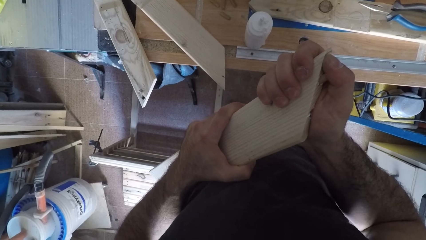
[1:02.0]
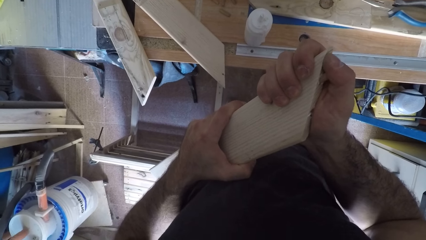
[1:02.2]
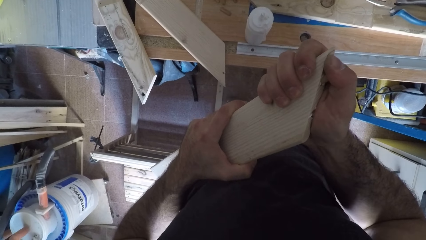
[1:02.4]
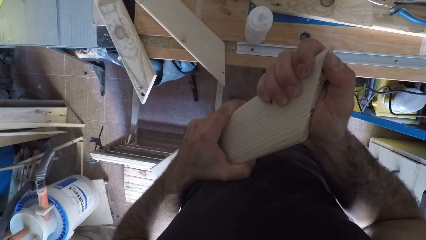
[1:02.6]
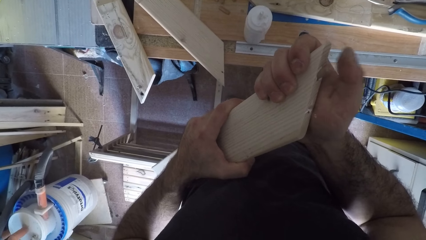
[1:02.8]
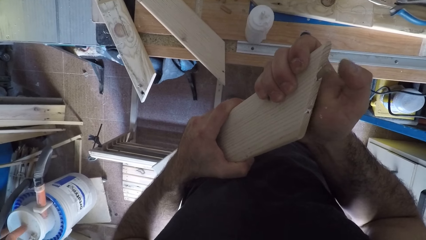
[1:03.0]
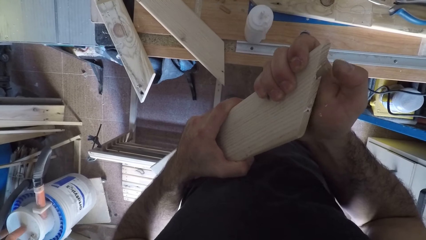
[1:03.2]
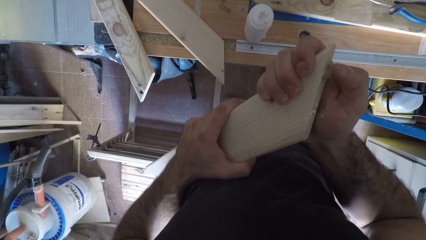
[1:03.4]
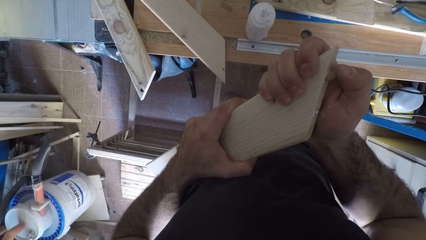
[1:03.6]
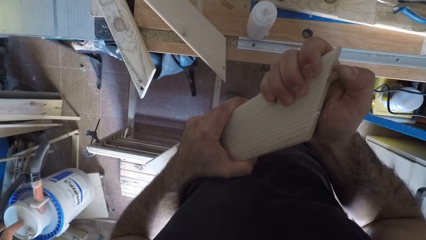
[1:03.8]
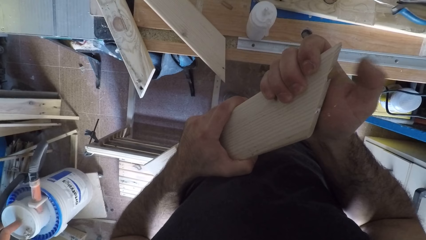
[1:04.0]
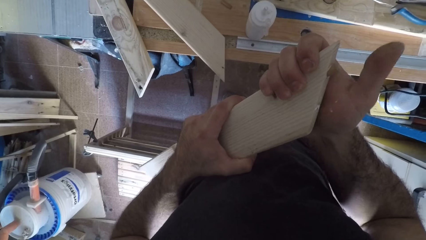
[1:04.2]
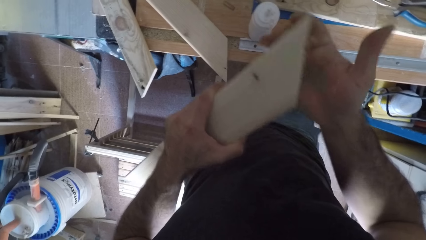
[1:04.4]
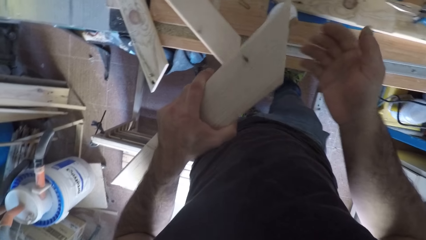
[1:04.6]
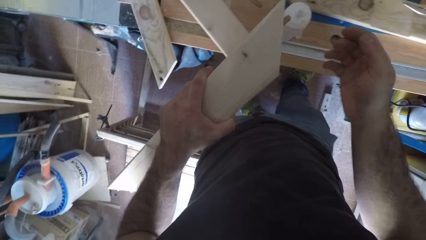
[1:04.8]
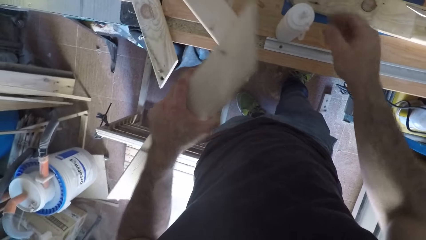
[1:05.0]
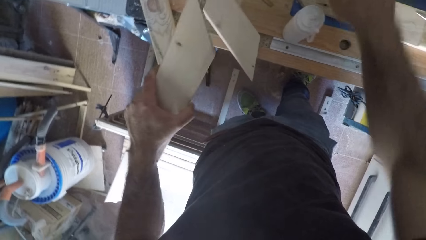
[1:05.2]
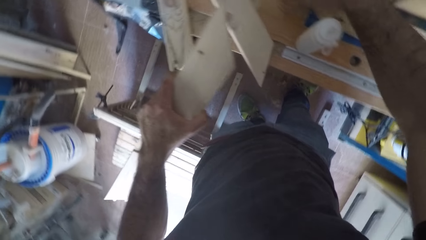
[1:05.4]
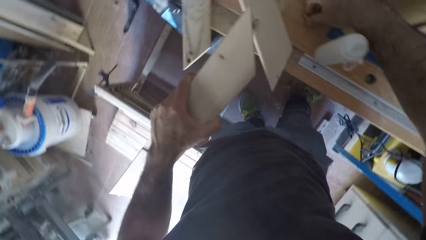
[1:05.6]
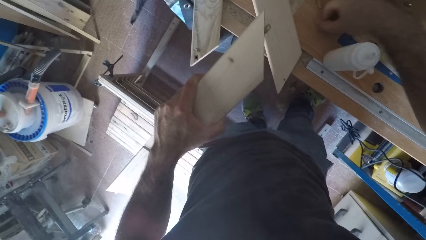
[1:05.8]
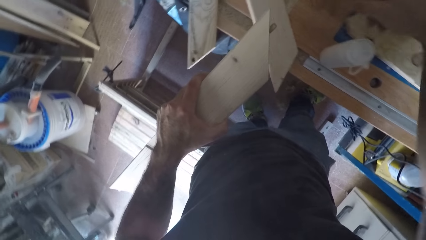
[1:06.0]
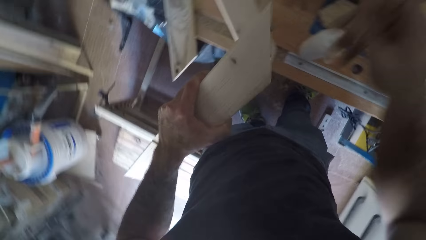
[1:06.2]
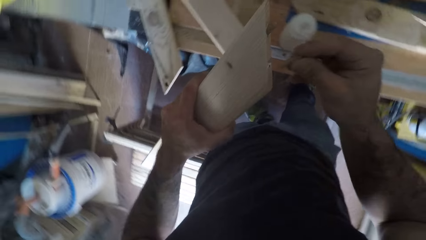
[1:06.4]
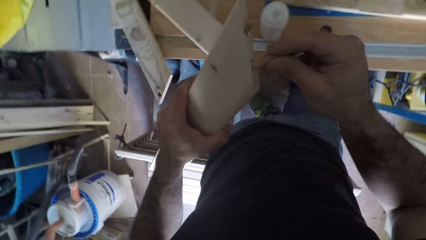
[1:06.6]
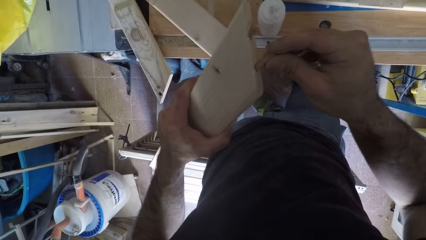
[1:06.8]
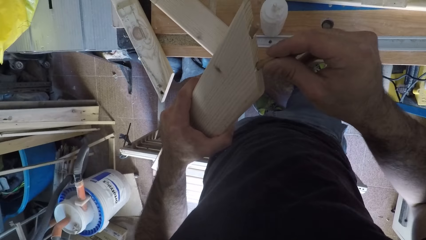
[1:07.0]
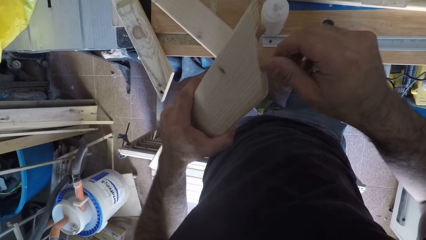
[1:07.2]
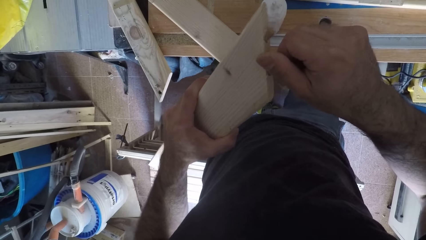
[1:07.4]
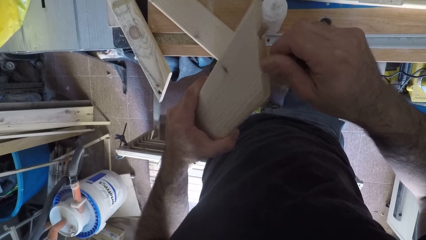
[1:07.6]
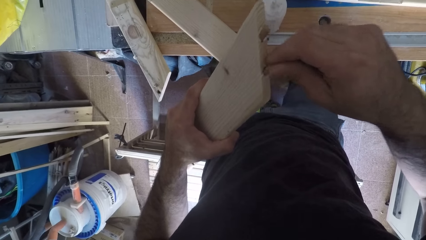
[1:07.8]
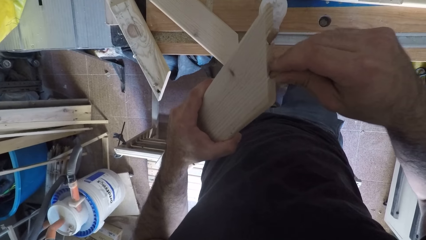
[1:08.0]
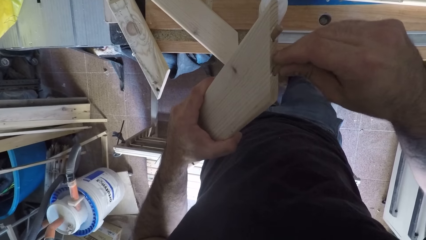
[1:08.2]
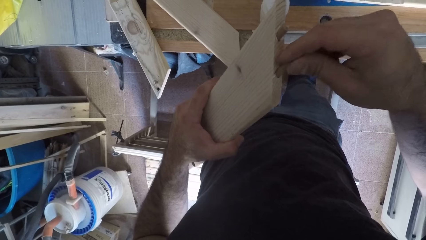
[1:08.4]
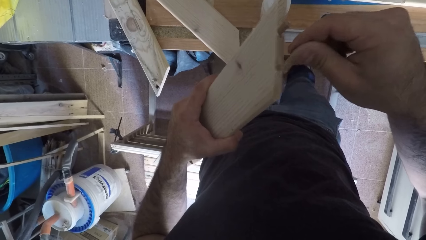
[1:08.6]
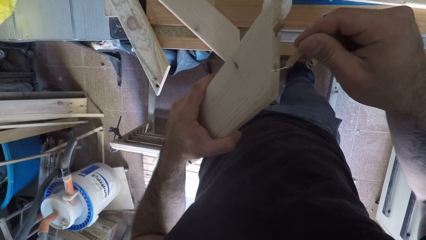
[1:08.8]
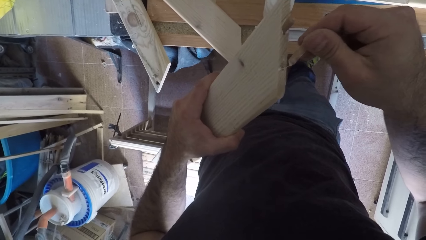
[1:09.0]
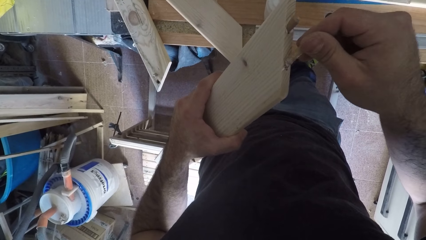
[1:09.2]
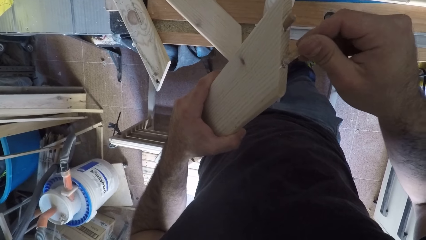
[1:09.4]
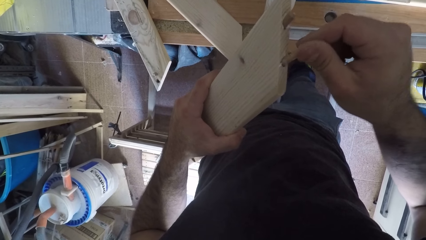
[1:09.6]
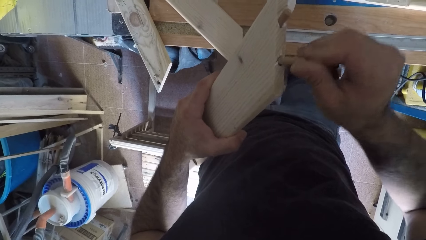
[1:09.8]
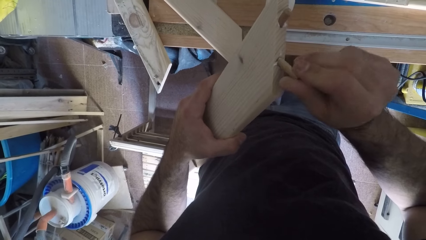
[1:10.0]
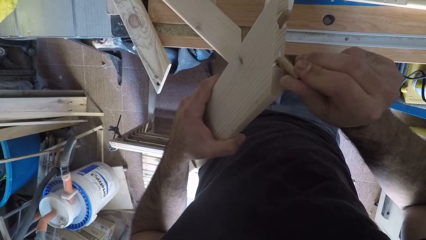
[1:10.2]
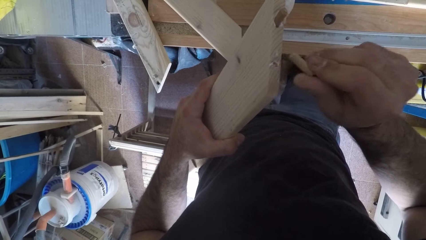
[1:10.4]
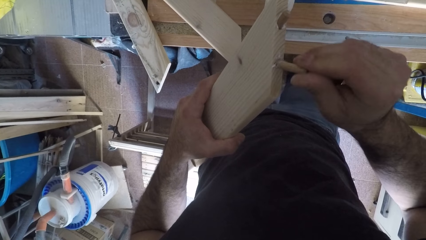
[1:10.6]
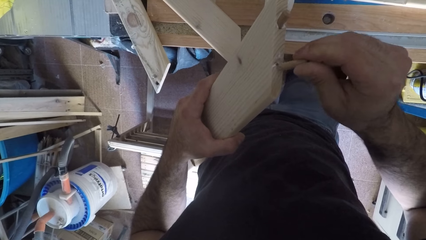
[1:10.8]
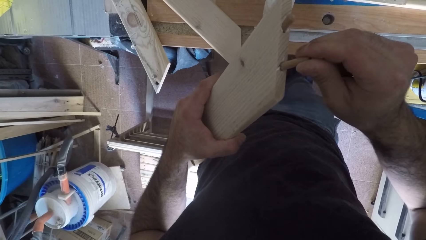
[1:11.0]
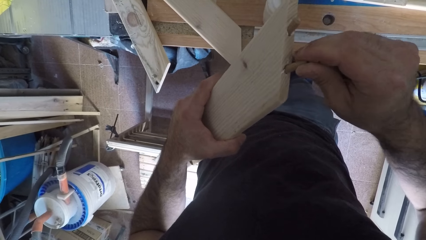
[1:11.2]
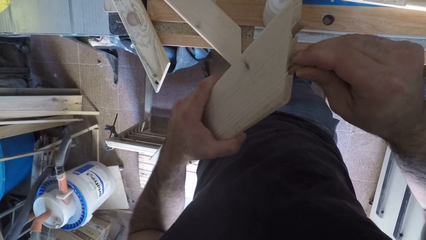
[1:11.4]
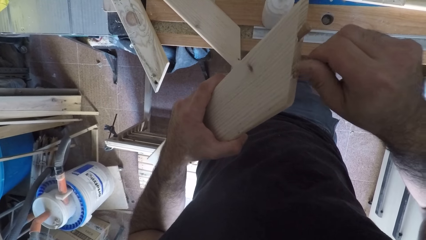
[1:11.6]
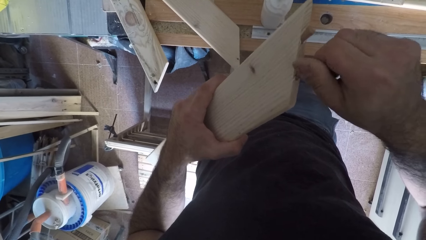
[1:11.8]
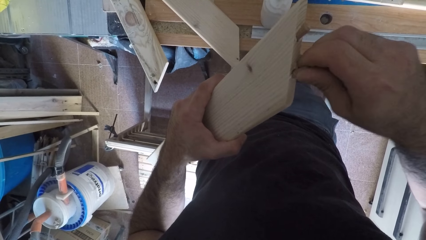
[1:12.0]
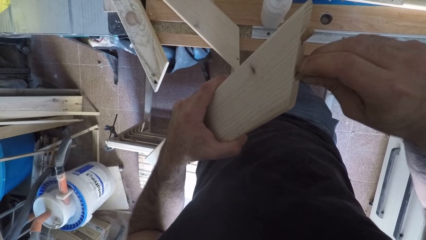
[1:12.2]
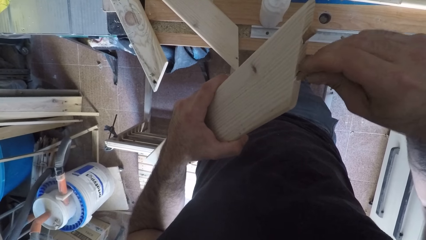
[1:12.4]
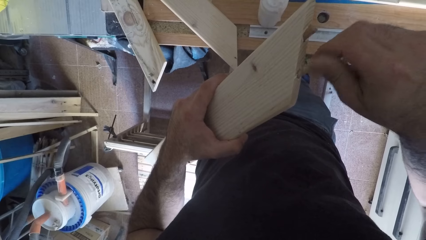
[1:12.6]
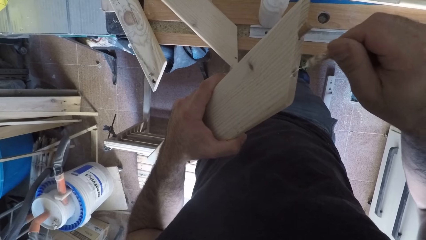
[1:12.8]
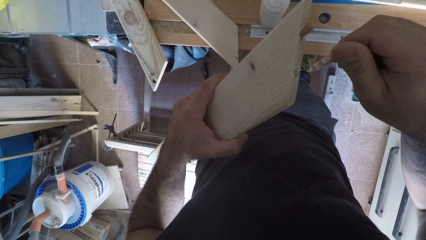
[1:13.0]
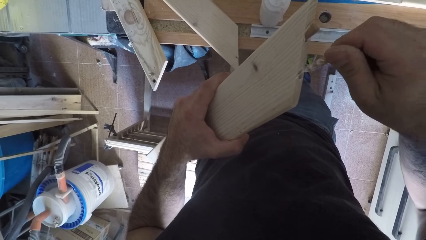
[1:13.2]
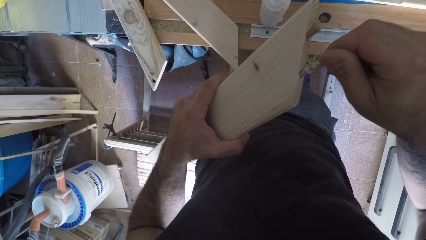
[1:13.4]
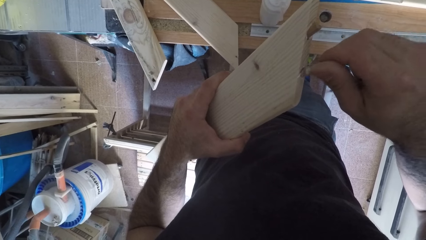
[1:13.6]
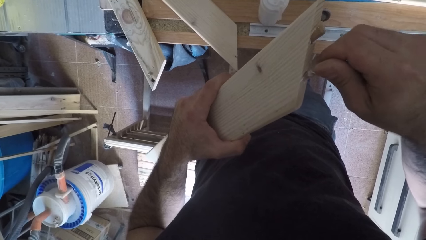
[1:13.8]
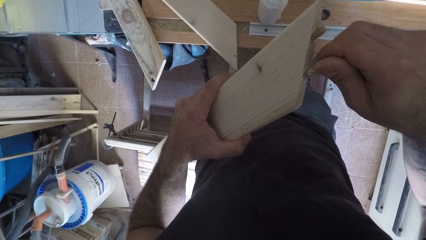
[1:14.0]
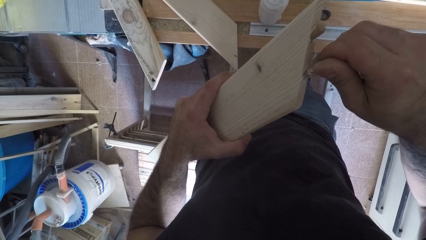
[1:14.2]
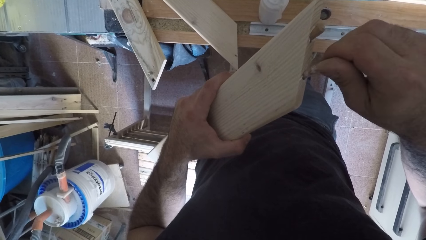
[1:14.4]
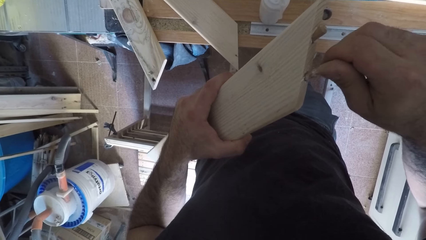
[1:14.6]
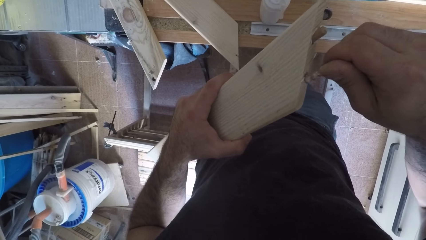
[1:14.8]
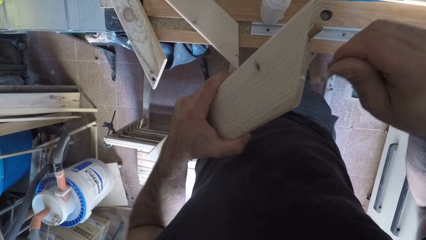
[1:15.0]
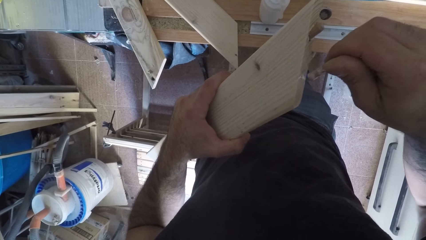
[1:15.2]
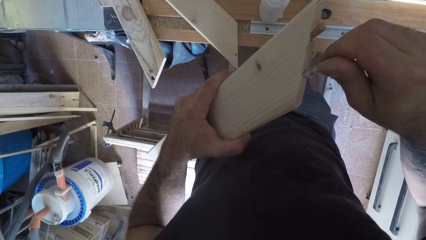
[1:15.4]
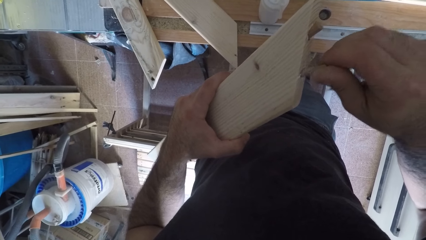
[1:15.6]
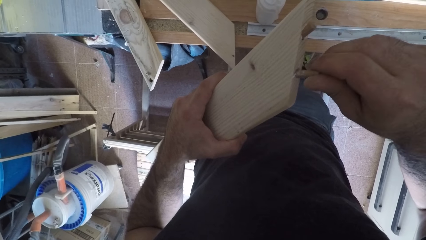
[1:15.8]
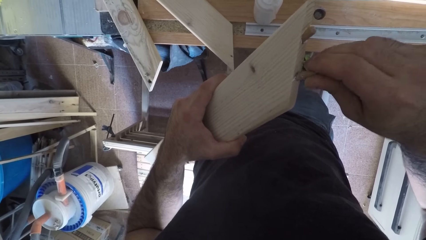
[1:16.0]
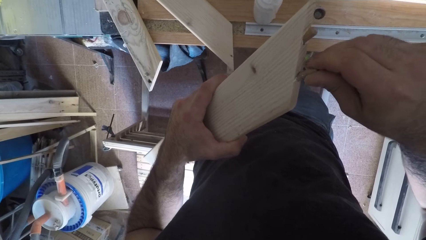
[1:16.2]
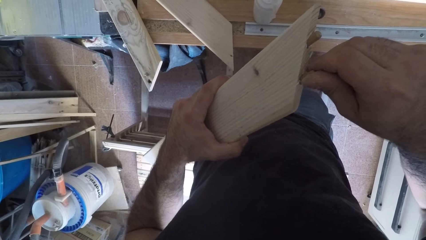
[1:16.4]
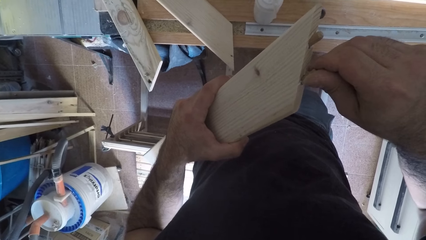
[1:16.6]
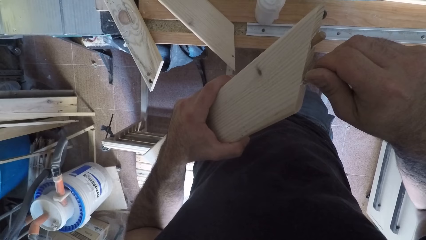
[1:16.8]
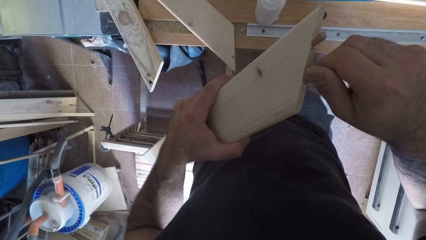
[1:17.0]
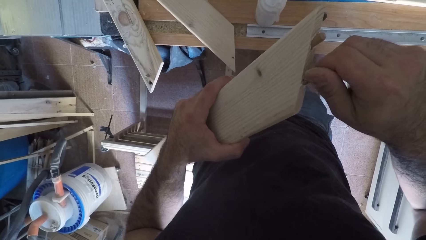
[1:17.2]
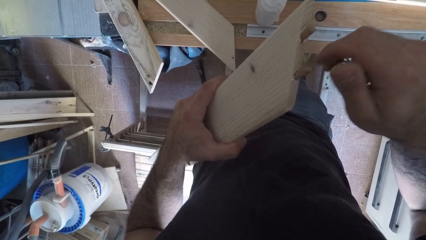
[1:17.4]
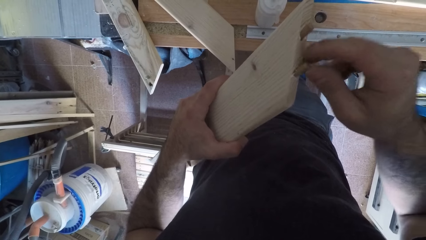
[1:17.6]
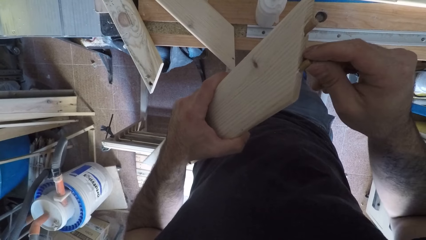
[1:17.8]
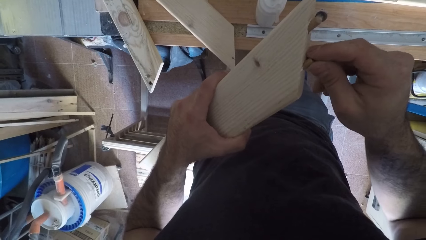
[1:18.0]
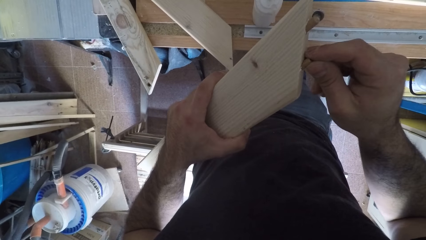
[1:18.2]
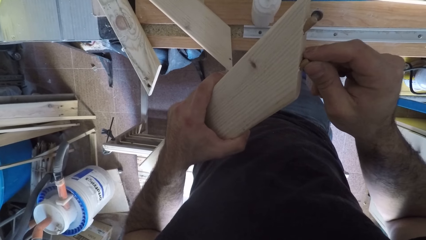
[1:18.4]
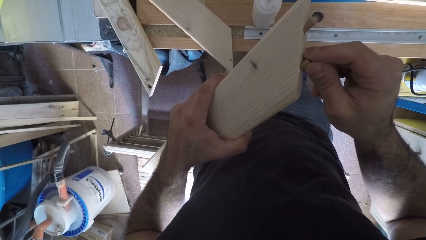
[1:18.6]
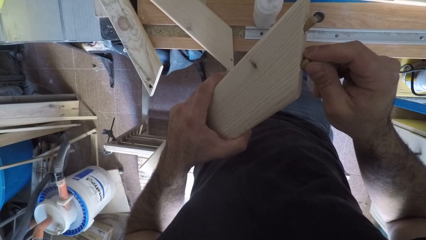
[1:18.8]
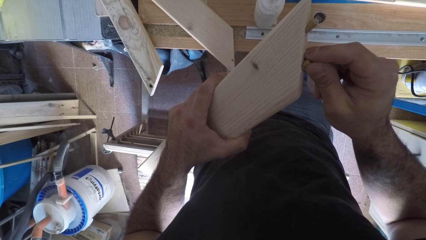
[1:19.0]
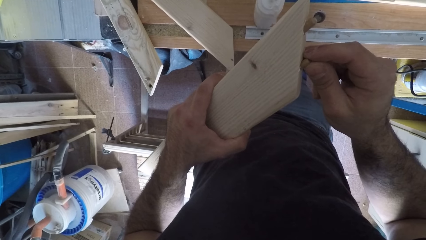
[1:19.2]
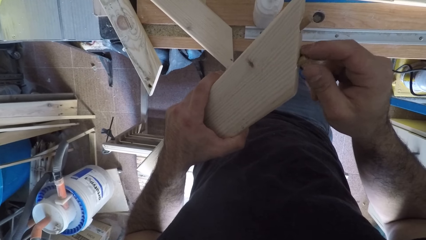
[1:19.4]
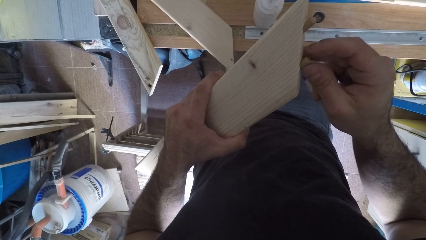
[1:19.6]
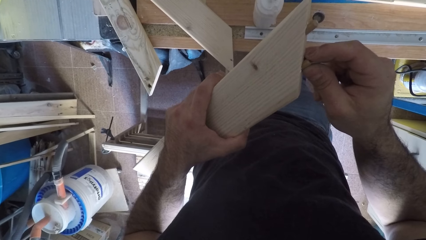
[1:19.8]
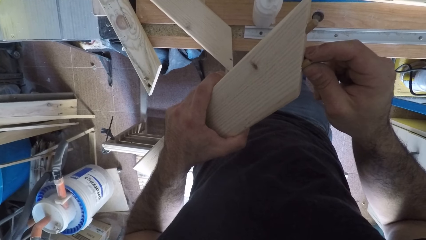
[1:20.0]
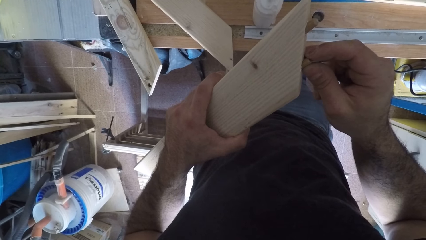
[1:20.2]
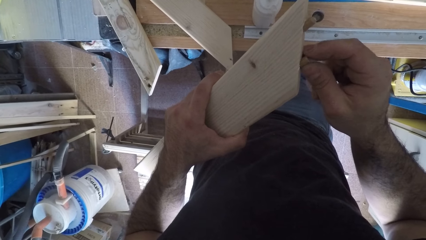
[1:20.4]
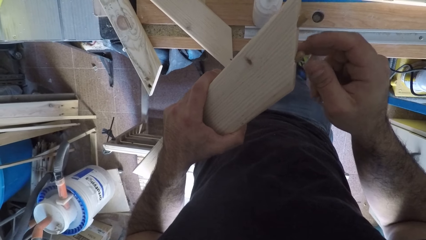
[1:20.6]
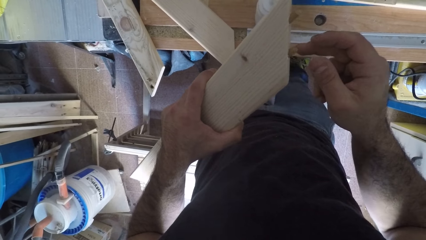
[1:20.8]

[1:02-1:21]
The camera wearer picks up a wood dowel from the work bench with his right hand and connects the wood dowel to a hole in the piece of wood.
